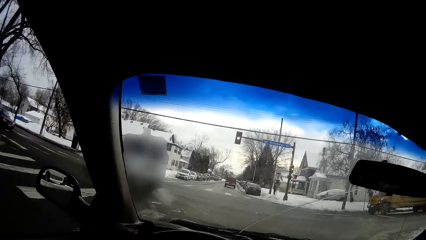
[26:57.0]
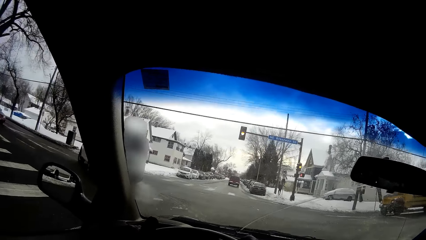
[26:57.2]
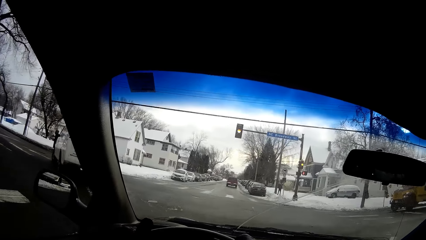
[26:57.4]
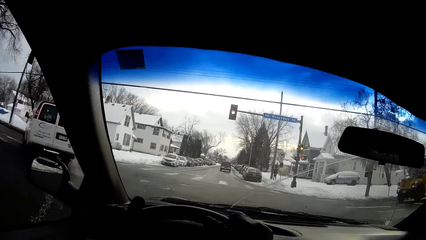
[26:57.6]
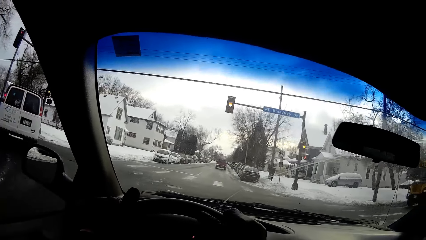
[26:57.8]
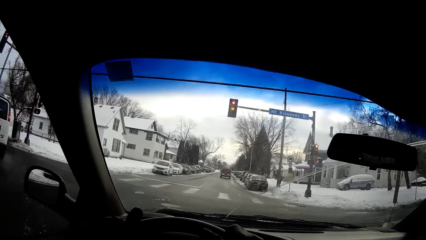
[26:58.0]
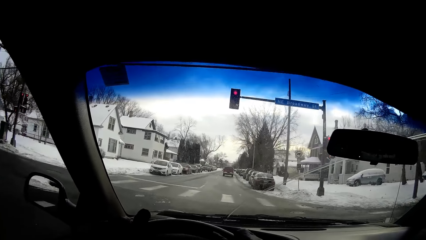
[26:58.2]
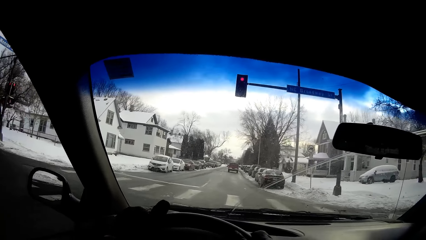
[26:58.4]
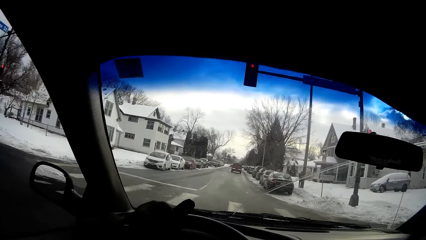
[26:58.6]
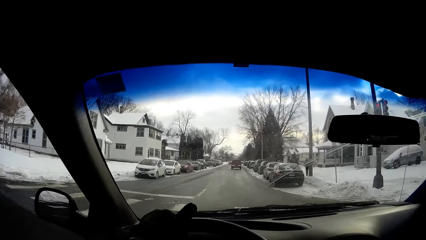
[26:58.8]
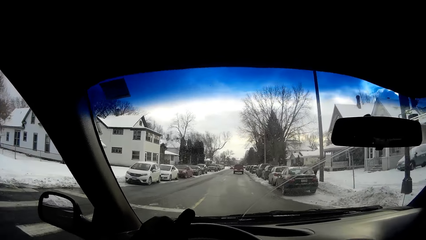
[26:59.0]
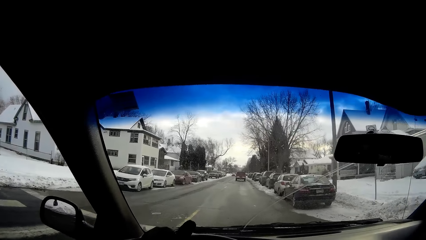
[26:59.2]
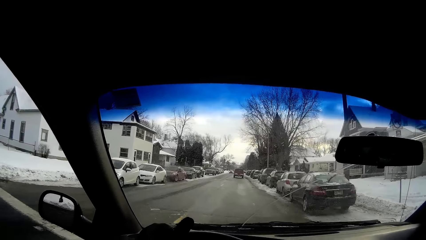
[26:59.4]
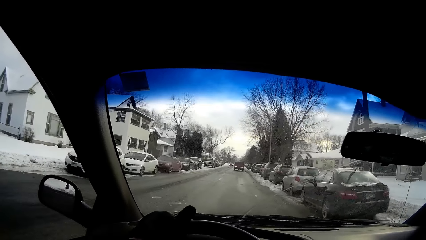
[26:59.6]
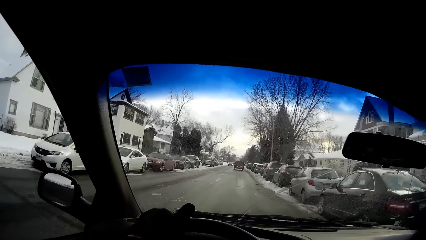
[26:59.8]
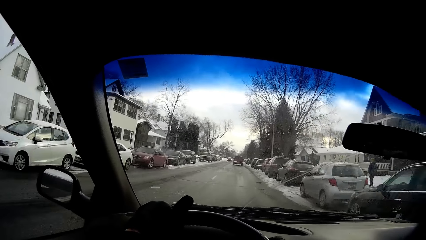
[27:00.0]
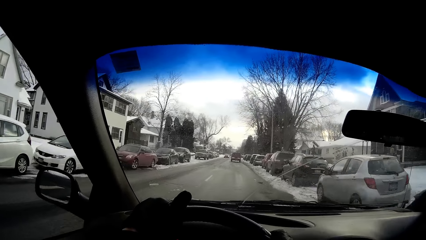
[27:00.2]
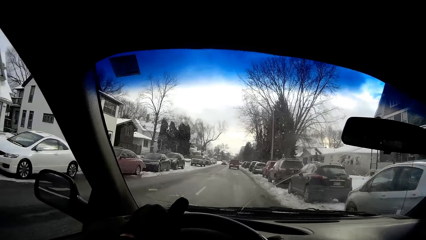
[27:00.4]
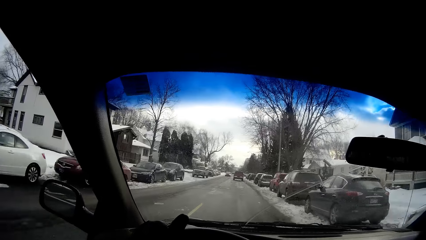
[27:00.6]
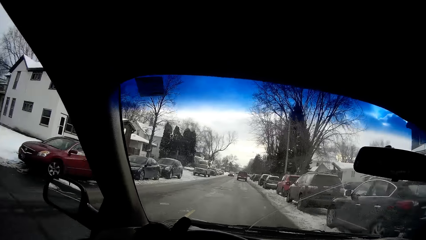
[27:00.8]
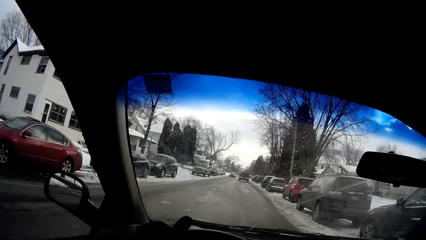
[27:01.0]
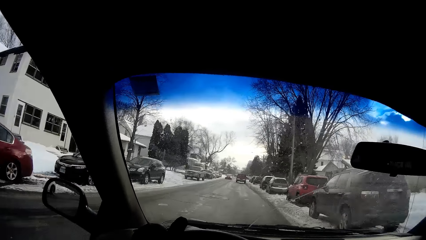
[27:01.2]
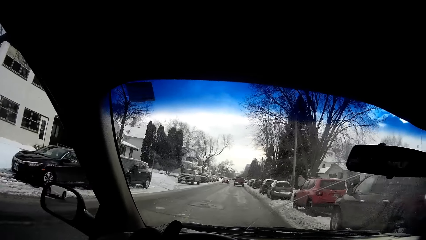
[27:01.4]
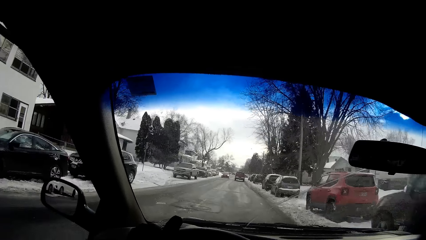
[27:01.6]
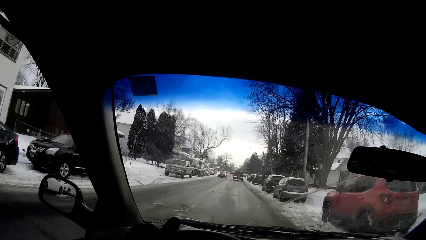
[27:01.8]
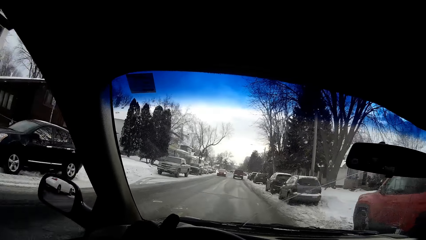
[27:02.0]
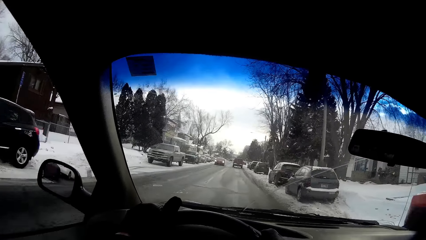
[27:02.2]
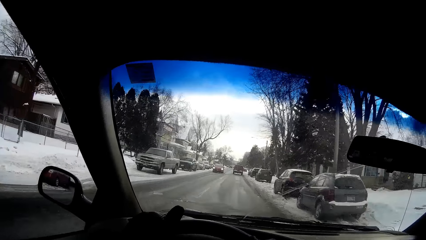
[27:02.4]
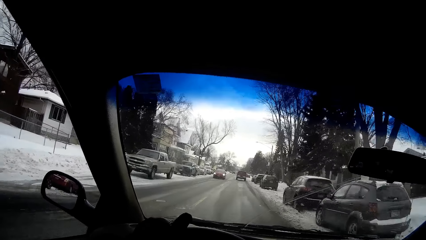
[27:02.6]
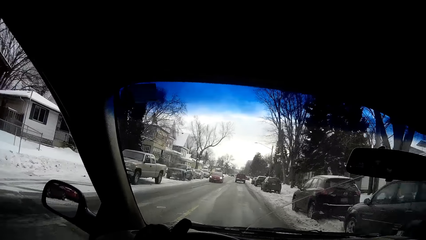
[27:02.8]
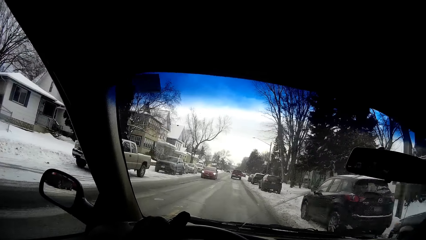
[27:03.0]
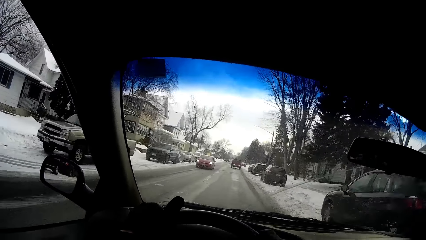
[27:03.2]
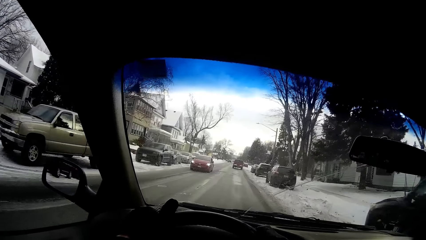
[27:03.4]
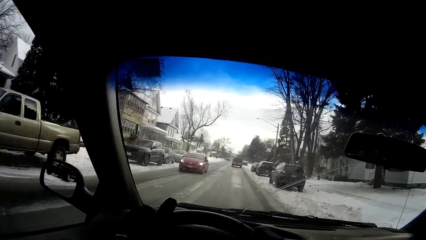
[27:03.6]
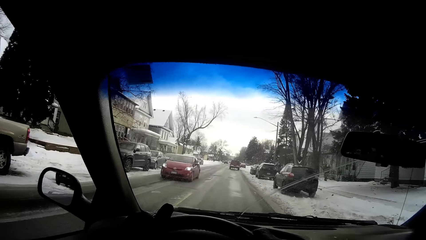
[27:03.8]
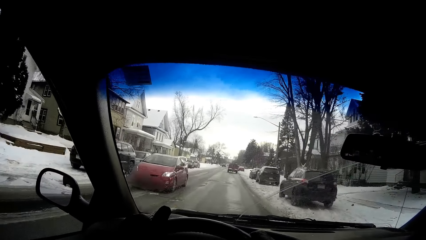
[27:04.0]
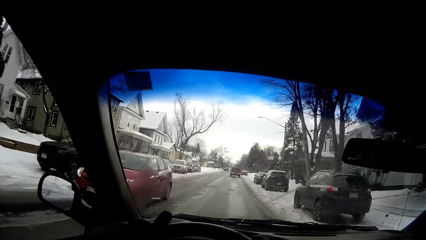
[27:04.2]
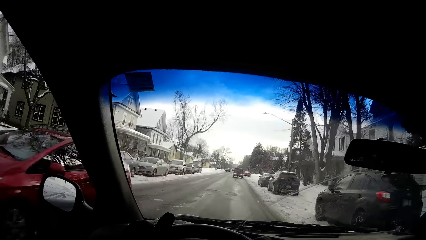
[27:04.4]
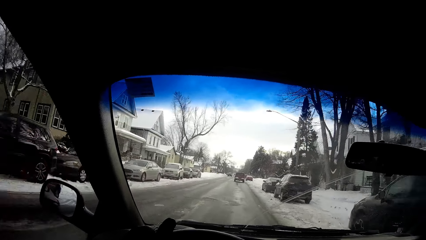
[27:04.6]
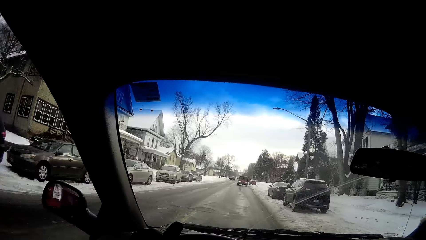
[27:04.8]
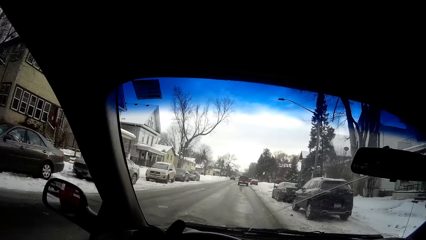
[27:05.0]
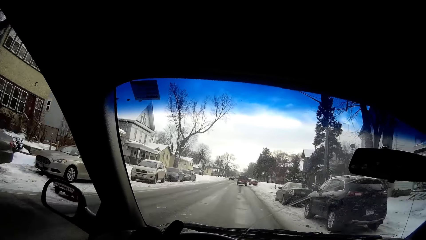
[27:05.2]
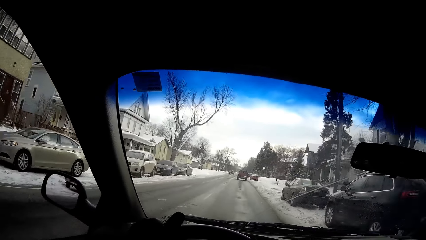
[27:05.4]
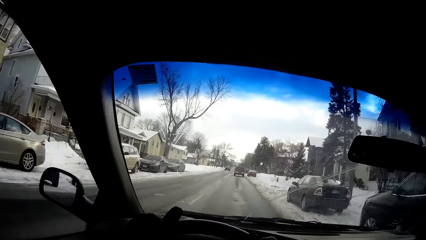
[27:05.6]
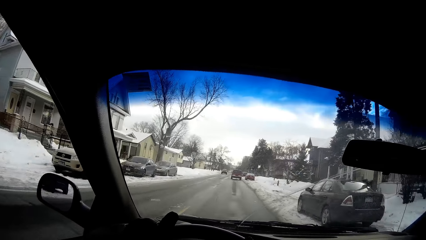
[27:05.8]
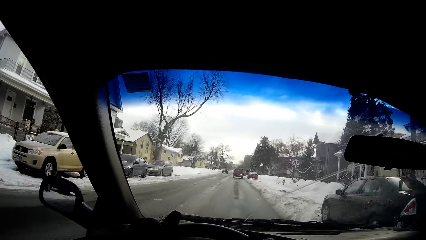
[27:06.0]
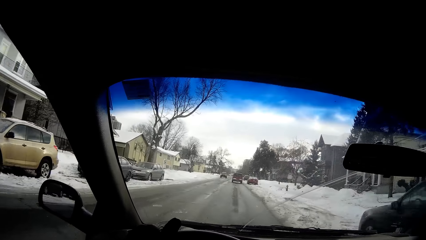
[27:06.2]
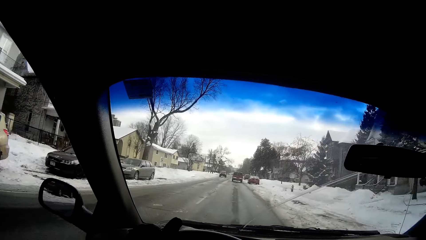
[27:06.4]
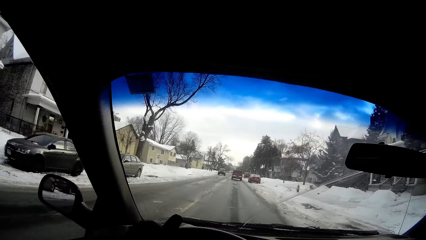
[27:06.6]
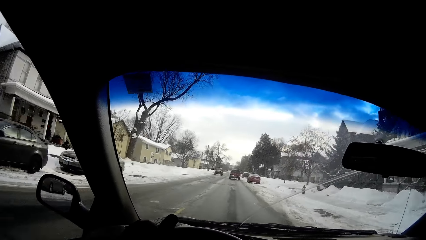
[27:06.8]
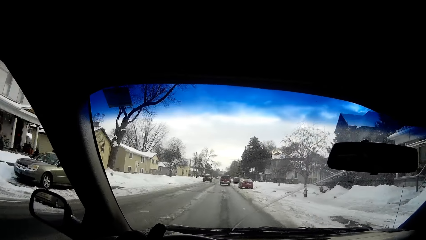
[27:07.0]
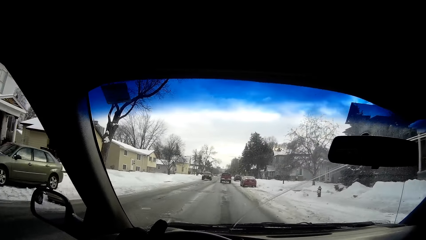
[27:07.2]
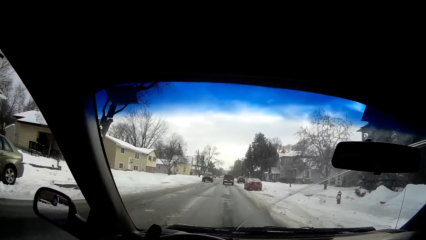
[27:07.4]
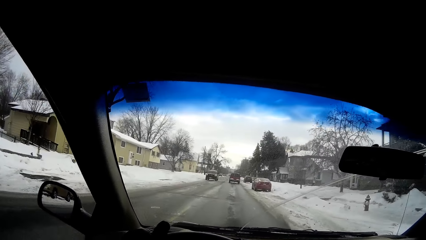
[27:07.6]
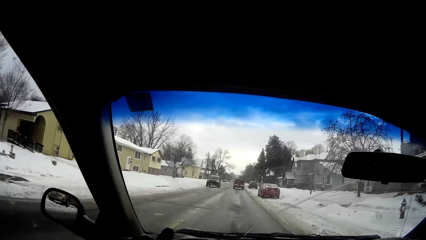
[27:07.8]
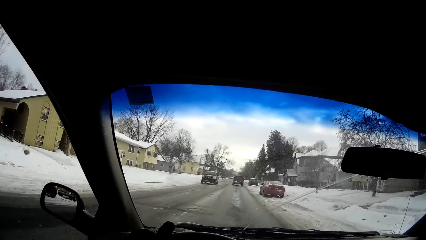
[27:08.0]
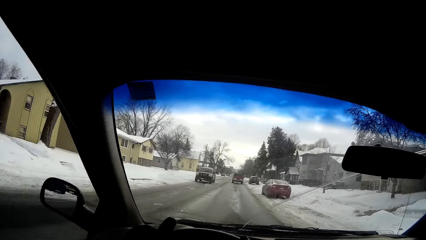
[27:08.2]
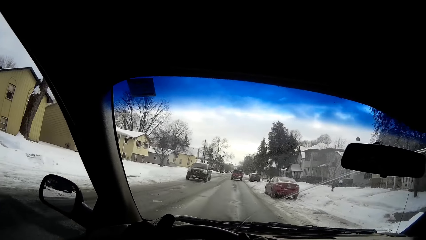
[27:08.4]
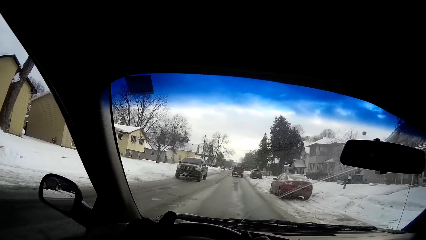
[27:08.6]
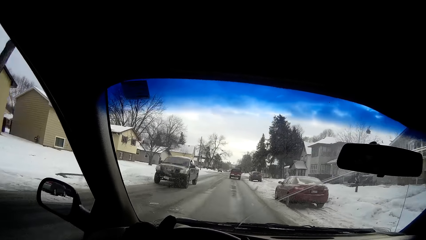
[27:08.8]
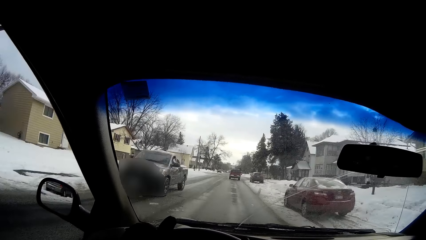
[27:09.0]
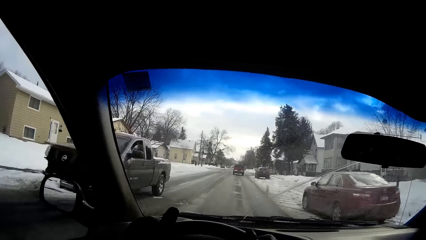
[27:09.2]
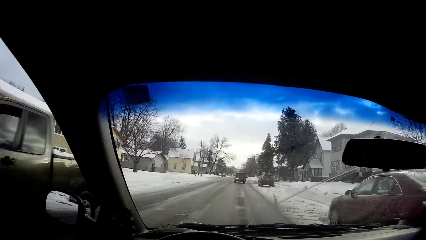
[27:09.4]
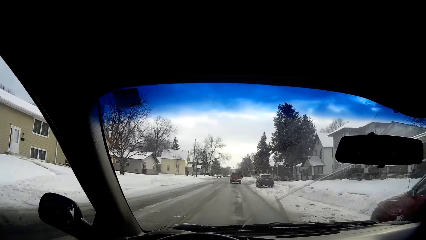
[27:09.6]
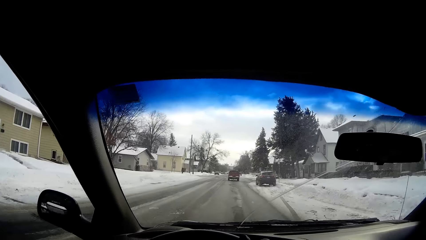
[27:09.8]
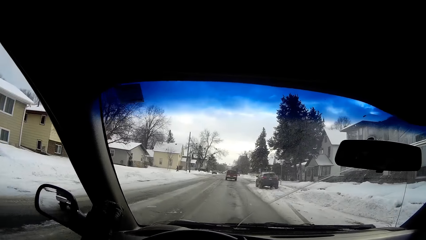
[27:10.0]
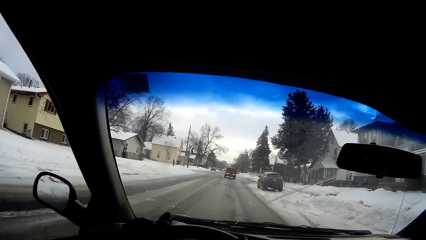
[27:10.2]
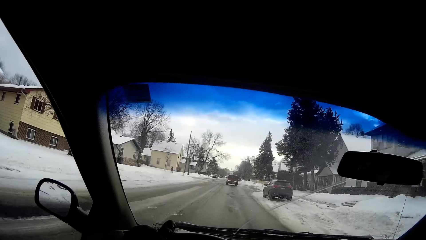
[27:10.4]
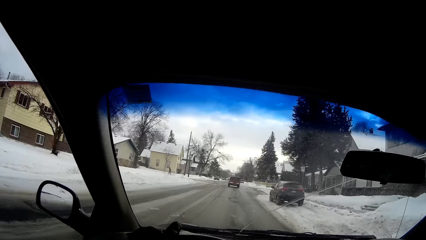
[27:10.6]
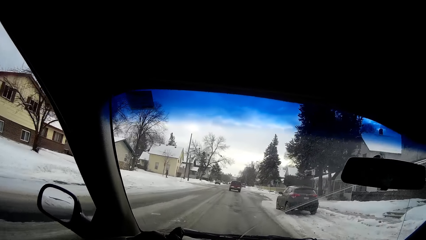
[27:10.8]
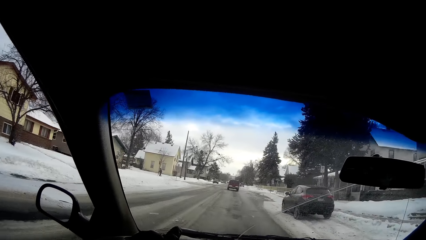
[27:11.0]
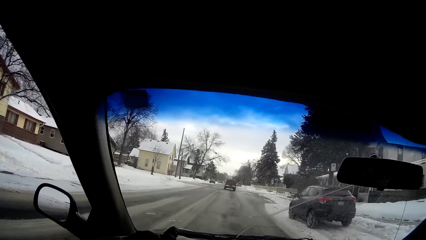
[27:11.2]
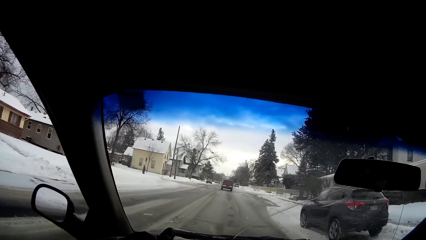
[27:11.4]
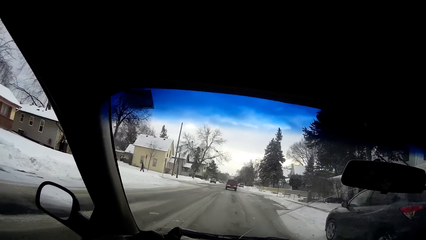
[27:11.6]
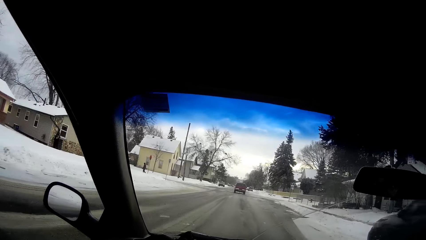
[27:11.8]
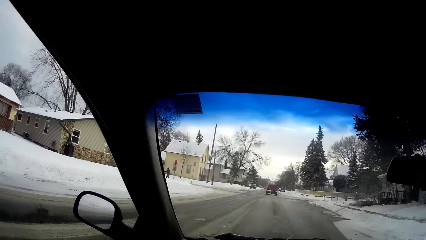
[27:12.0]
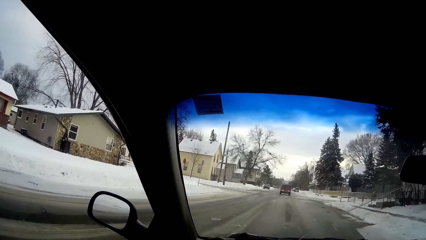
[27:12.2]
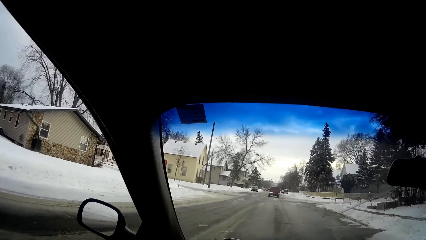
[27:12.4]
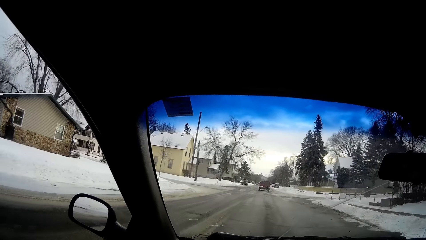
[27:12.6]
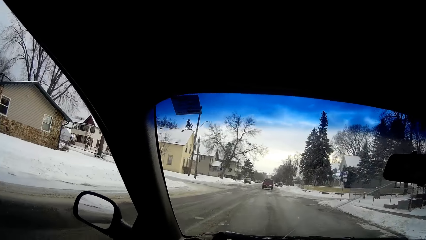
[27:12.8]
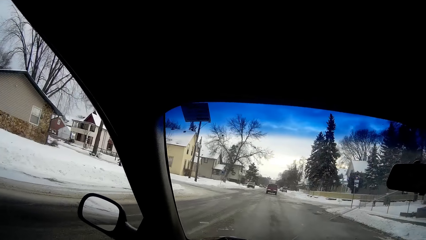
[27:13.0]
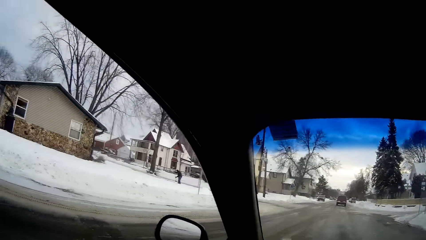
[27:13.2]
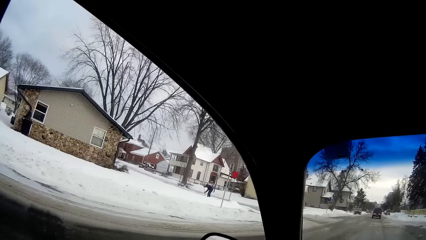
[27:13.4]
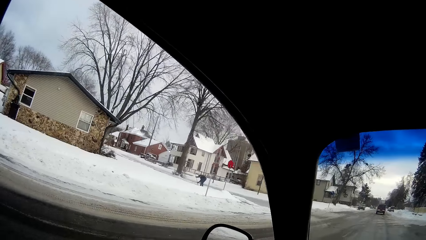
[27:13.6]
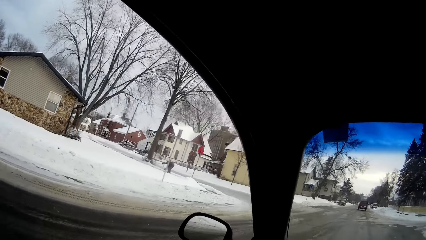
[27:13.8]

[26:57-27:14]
The camera wearer drives past a red car on the road. They drive past a black truck on the road.
